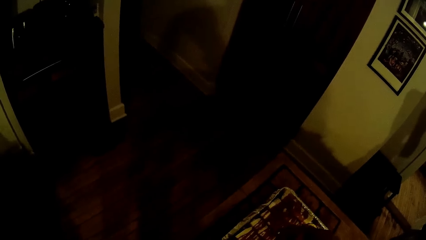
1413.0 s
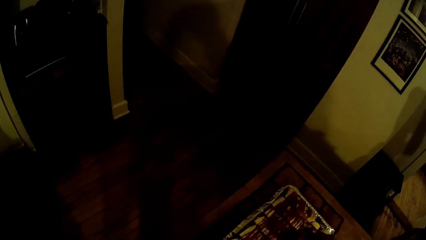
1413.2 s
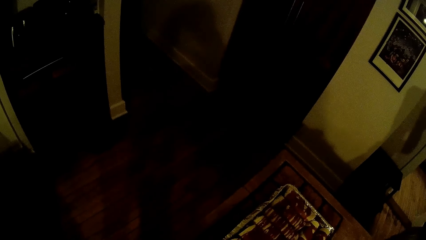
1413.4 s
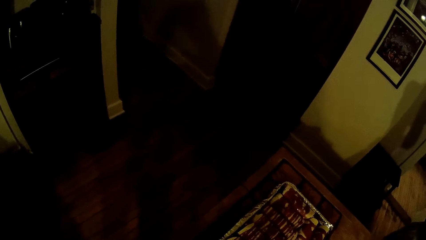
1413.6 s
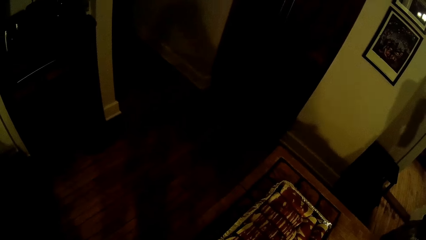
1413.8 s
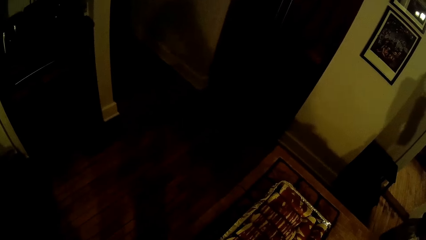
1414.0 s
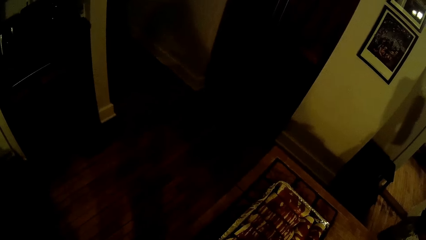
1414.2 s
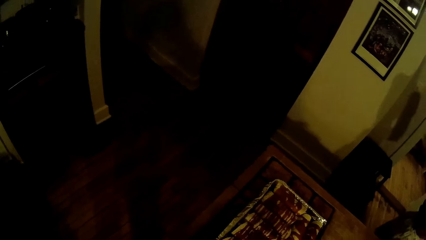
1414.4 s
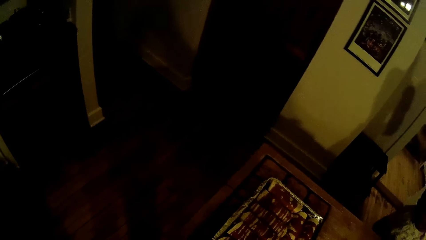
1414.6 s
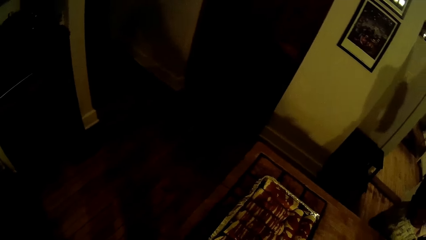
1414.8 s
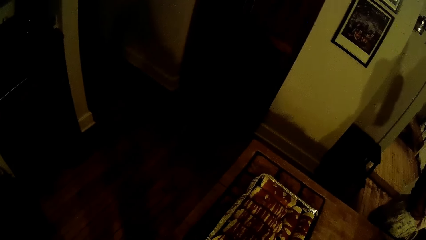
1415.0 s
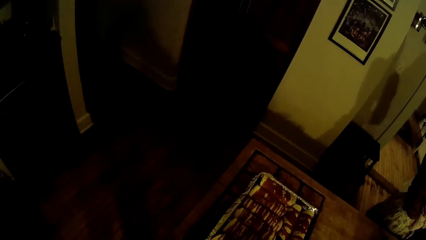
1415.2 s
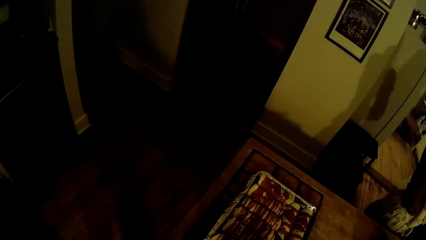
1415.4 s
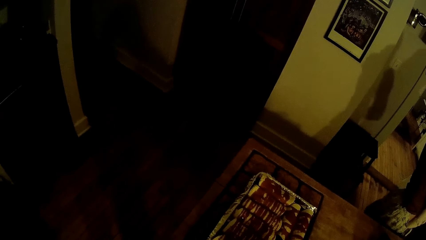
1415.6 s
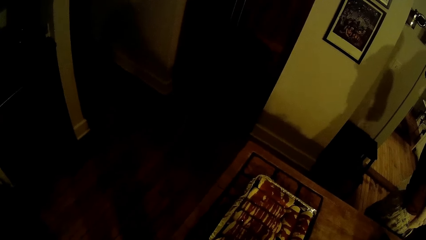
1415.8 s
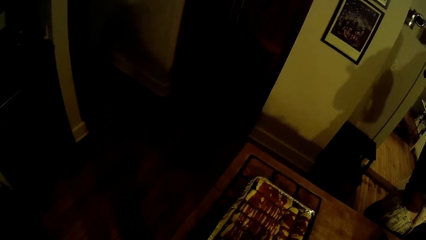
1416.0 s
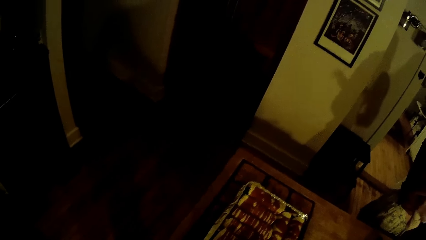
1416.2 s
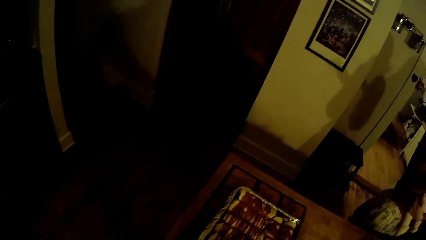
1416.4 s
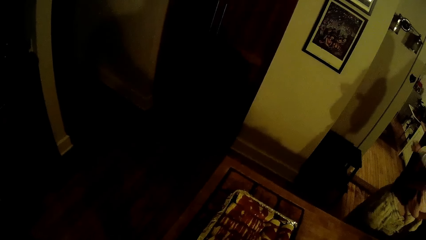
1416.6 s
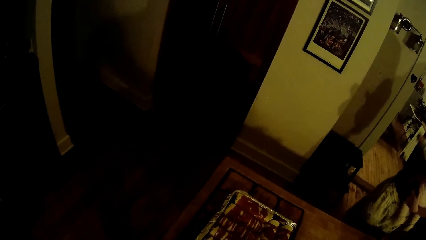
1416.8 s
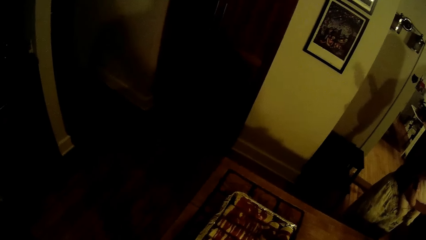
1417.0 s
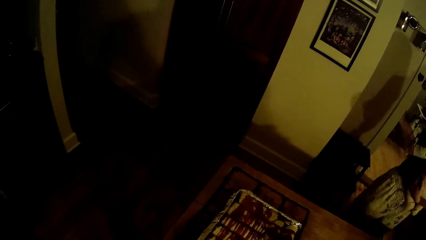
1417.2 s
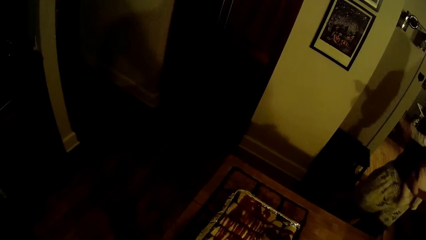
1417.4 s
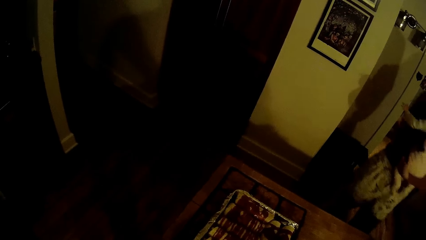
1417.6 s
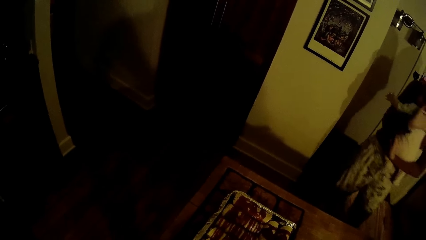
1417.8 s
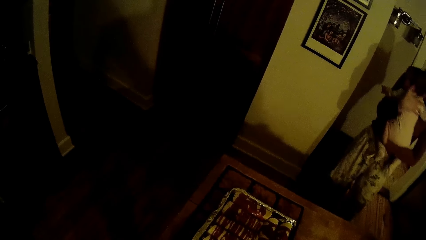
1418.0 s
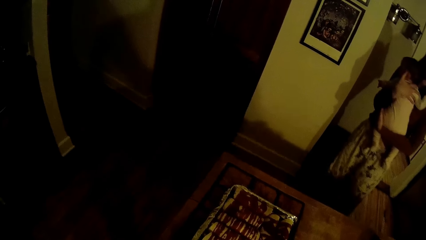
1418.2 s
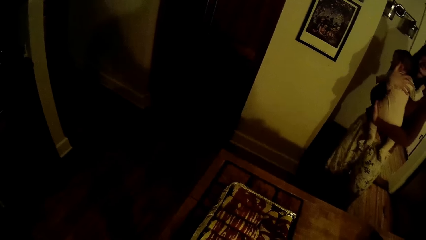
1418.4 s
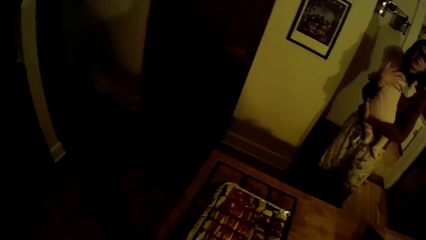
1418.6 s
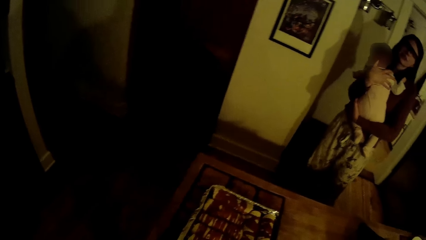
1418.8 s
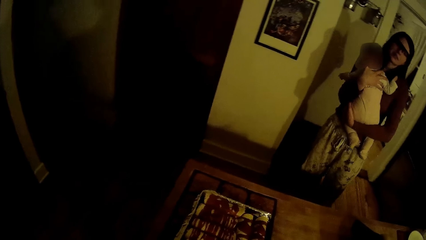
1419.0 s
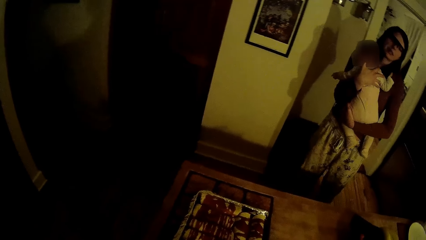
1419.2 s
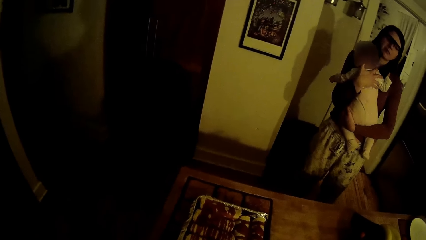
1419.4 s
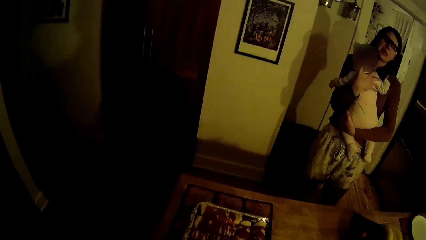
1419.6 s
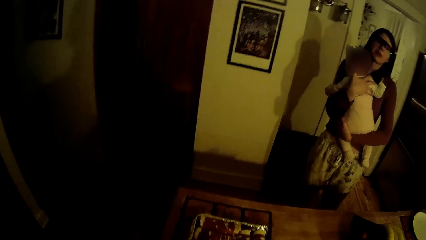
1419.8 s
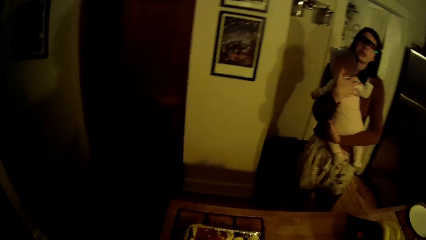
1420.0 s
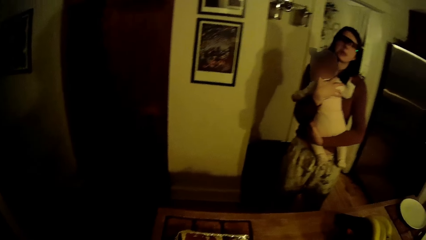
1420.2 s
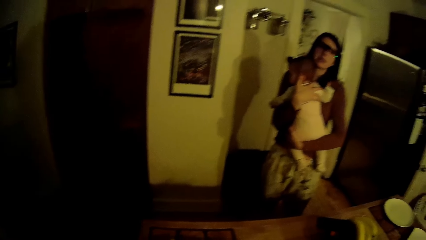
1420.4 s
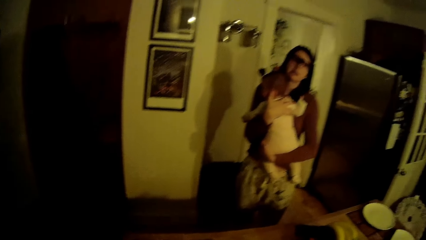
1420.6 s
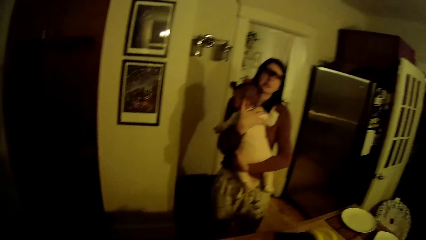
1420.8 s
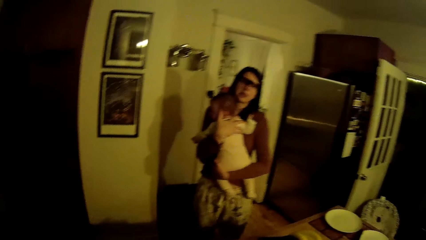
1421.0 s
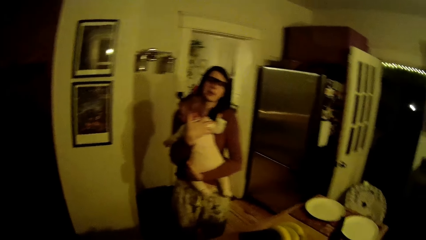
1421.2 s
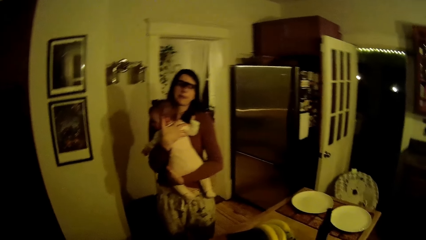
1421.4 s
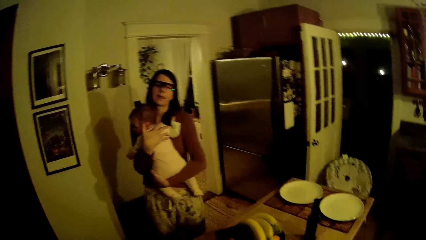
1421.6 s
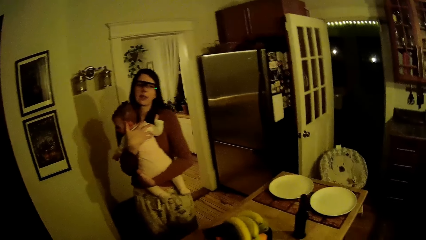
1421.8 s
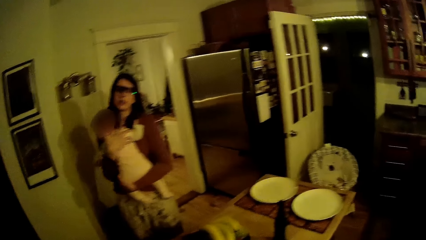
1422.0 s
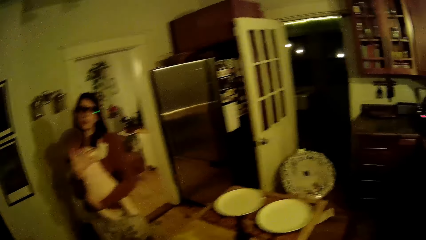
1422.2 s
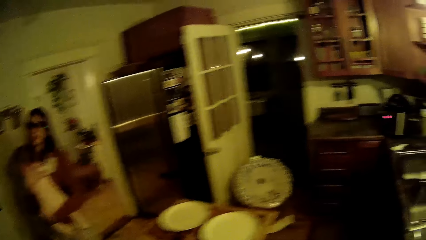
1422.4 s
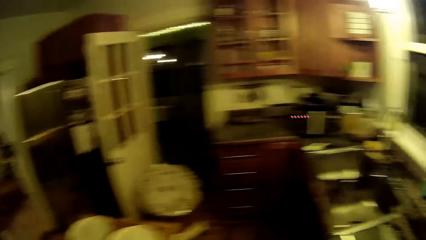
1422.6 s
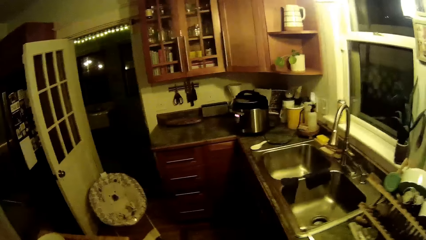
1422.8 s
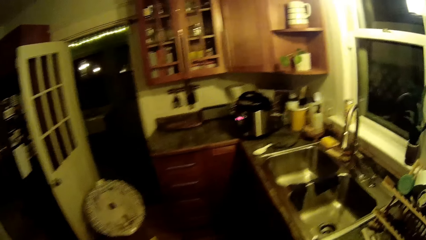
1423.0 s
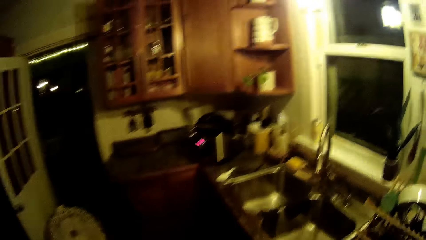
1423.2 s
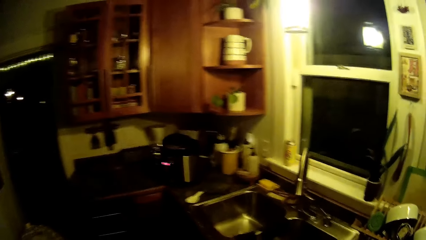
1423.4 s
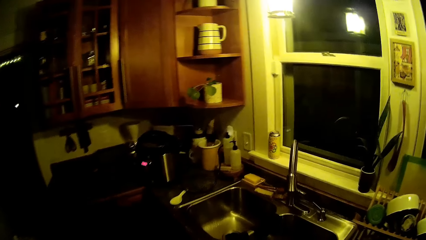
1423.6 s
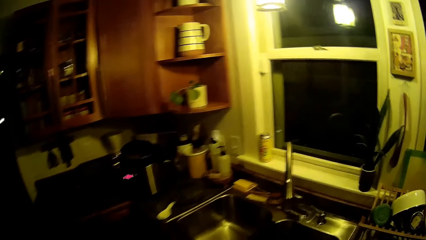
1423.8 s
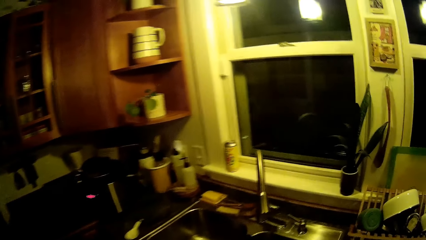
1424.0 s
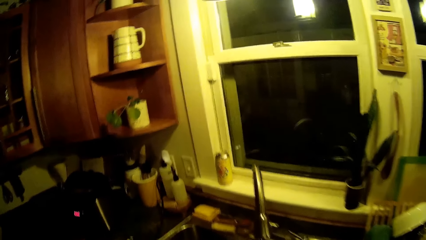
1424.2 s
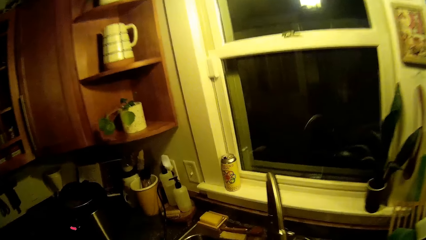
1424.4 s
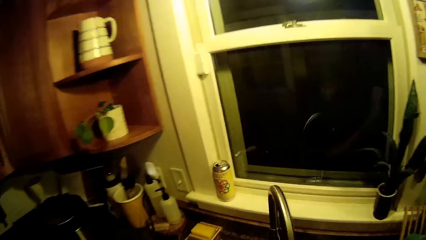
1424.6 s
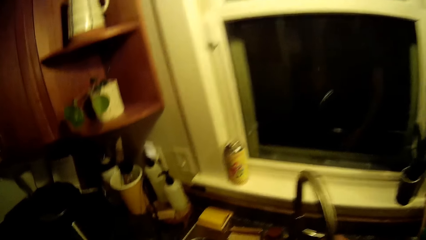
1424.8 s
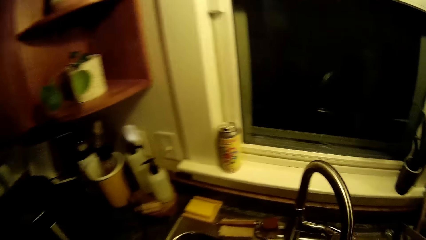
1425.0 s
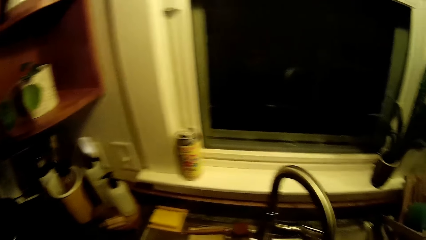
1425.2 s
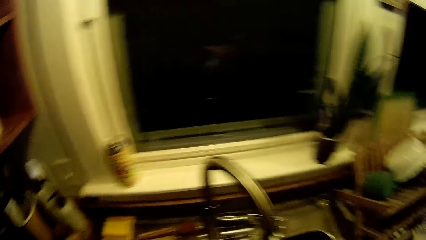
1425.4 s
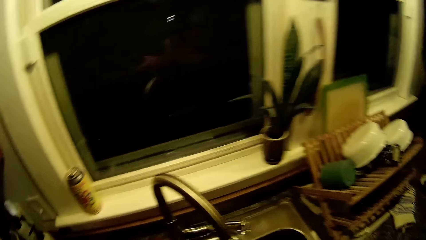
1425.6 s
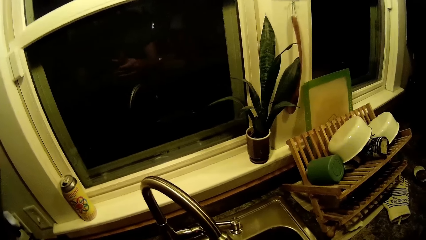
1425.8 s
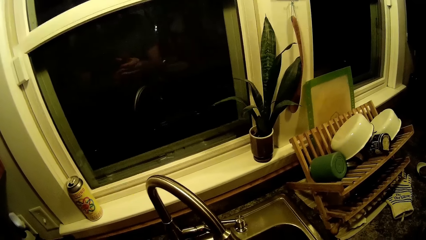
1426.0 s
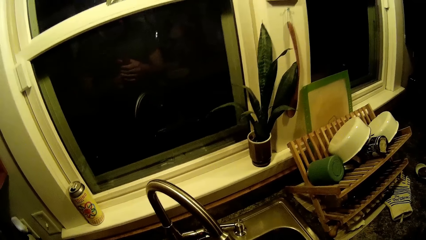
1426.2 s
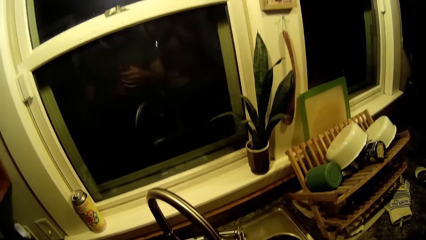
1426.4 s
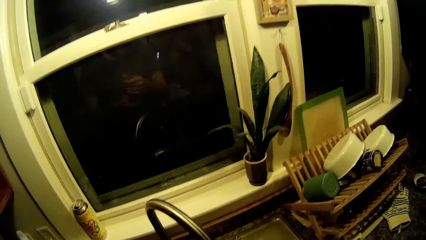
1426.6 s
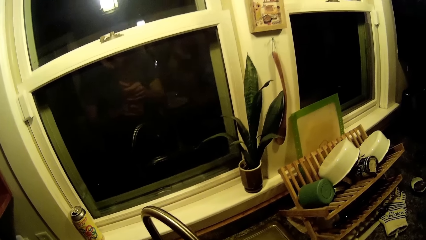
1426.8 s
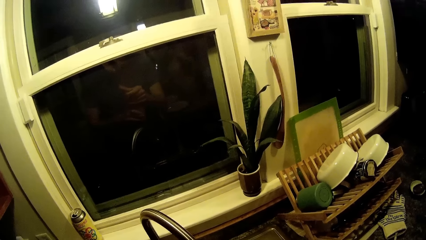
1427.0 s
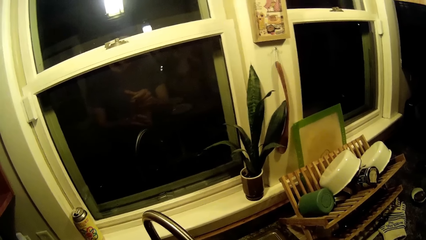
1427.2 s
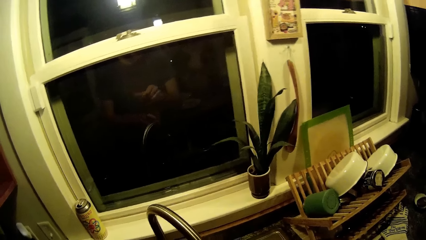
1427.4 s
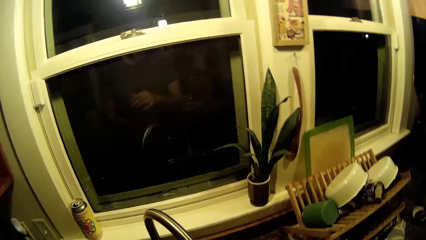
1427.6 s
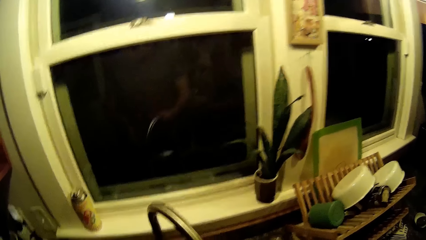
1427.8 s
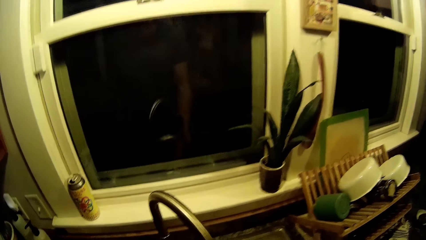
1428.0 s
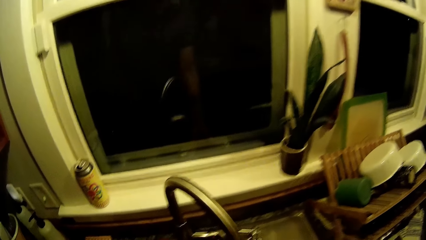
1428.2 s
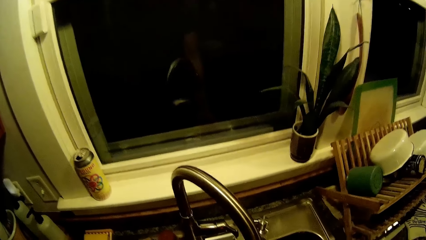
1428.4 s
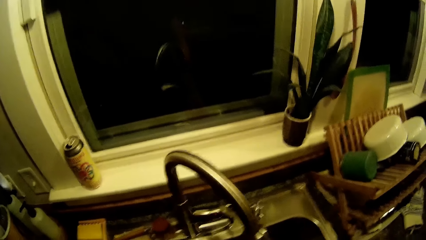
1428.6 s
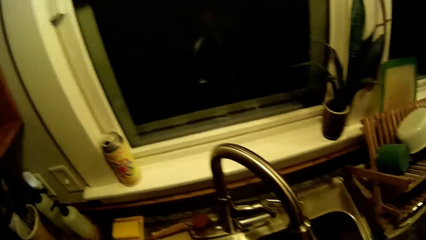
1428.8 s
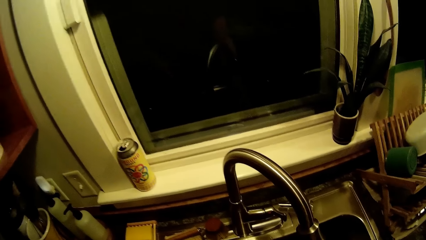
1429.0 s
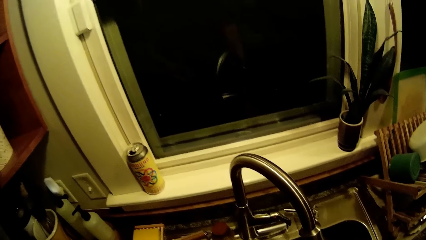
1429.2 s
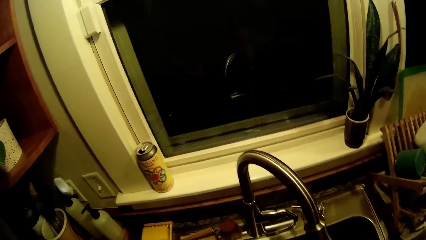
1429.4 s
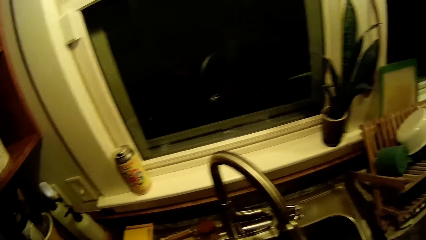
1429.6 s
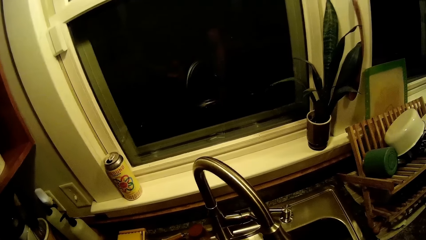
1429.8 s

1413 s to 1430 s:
The lady talks to the camera wearer. The camera wearer walks around. He opens a tap with his right hand. He holds the container with his hands. He rinses his right hand with water from the tap. He talks to the lady.
